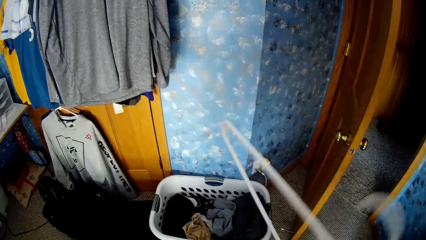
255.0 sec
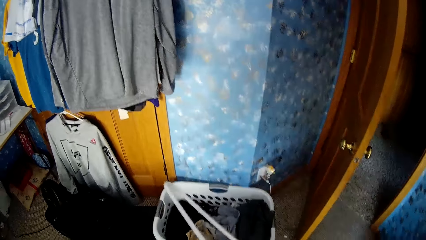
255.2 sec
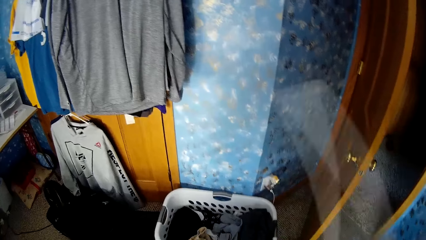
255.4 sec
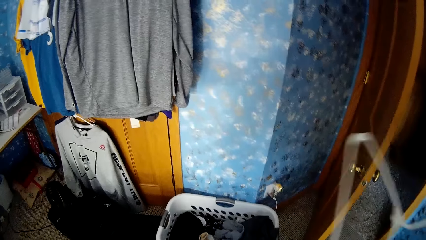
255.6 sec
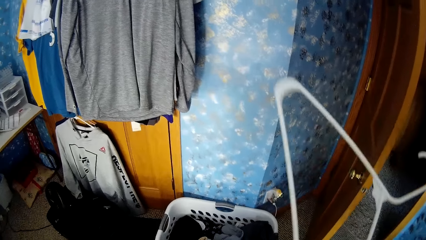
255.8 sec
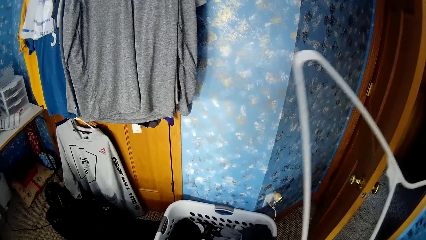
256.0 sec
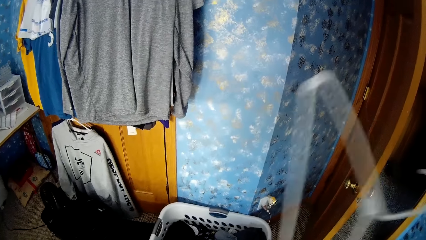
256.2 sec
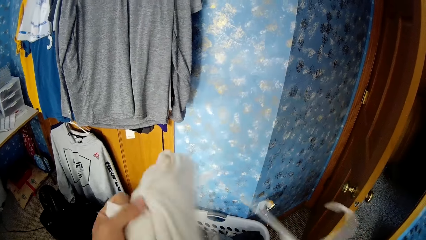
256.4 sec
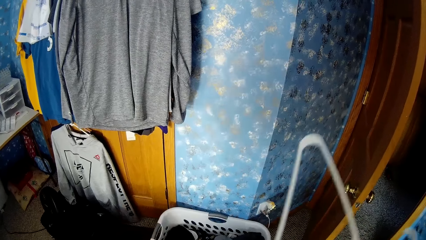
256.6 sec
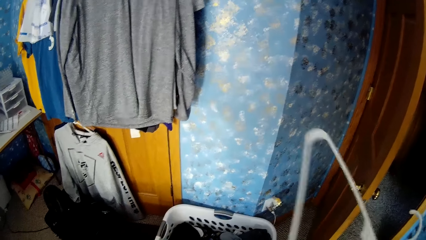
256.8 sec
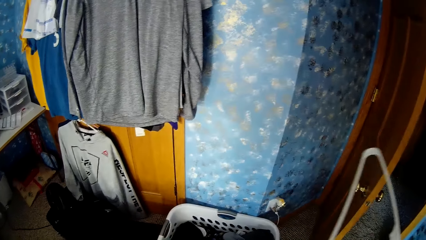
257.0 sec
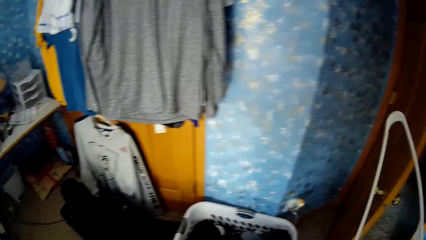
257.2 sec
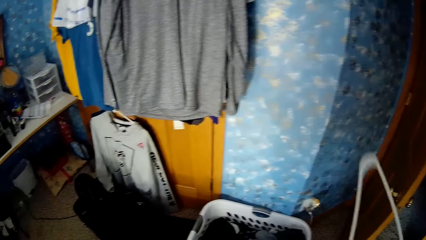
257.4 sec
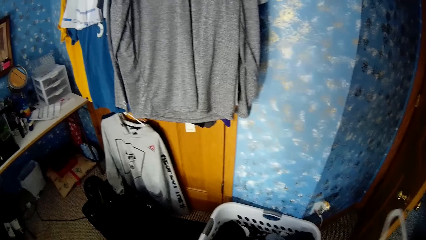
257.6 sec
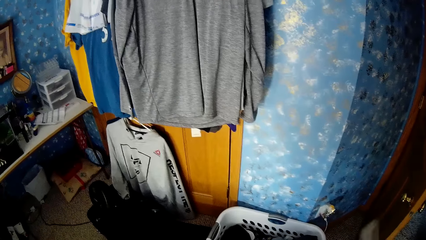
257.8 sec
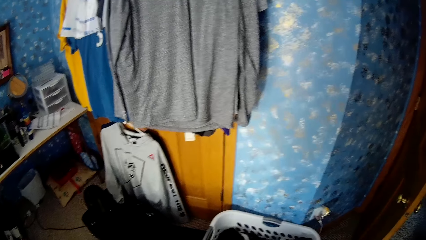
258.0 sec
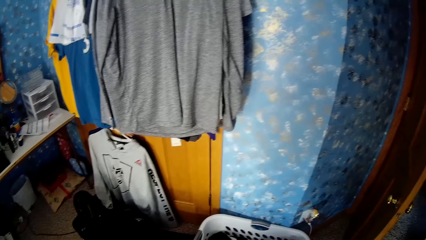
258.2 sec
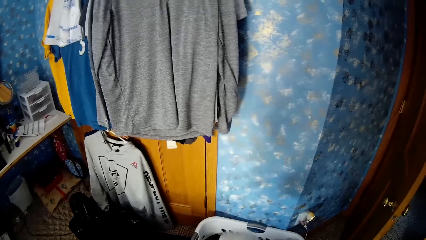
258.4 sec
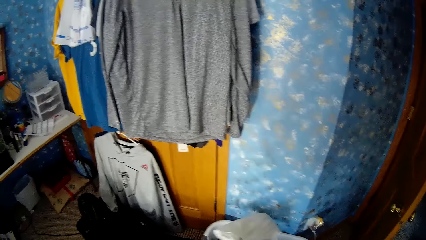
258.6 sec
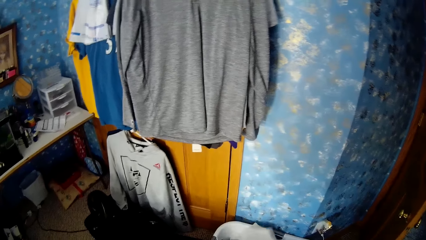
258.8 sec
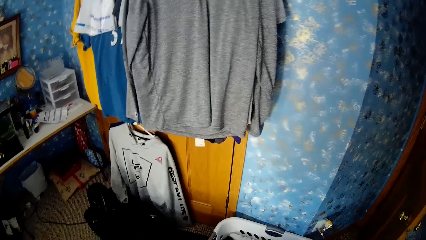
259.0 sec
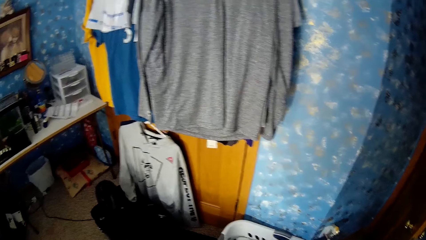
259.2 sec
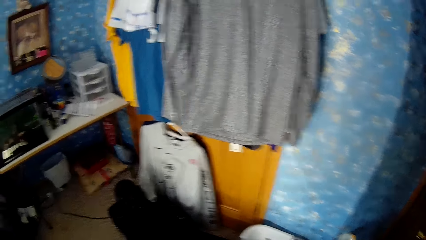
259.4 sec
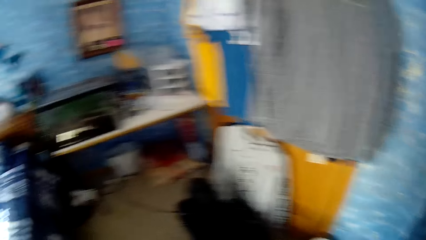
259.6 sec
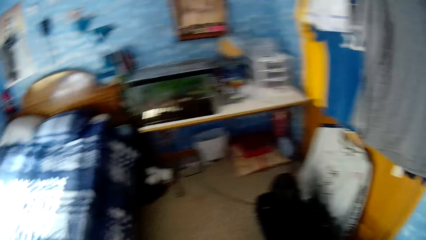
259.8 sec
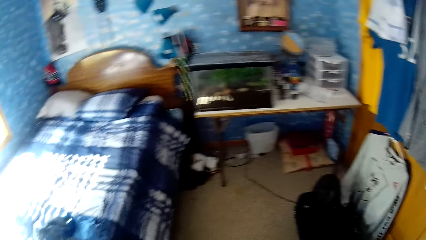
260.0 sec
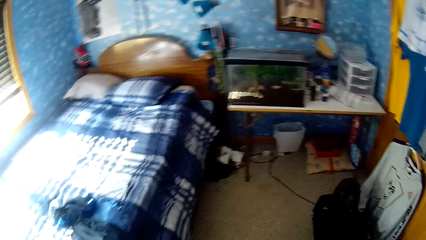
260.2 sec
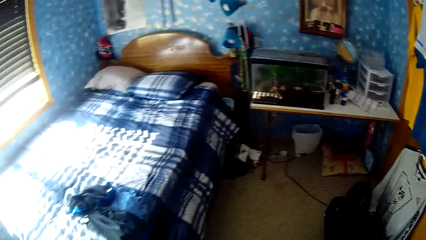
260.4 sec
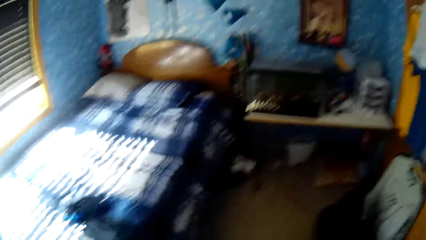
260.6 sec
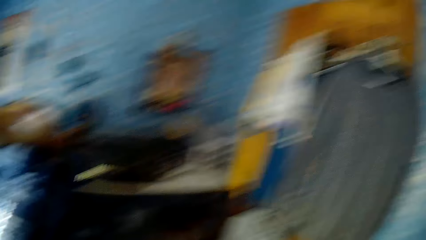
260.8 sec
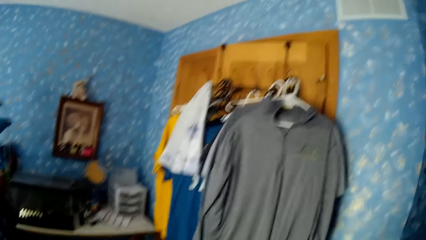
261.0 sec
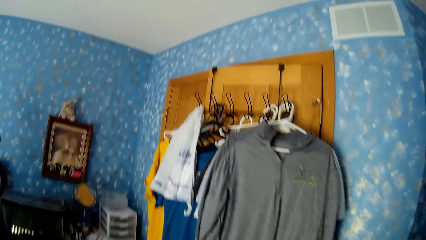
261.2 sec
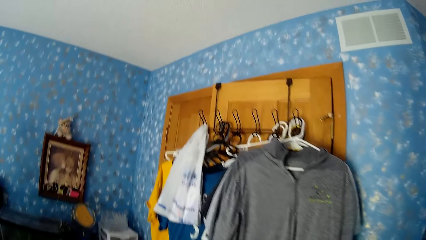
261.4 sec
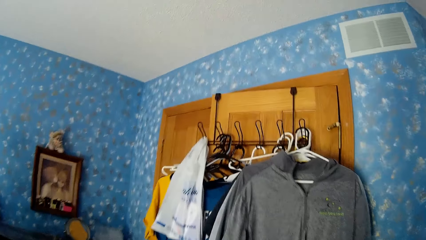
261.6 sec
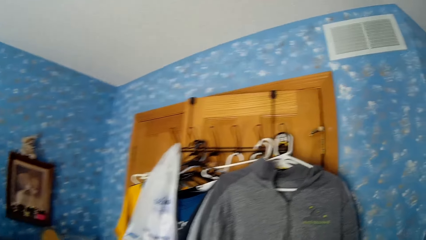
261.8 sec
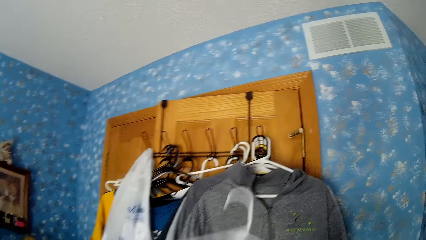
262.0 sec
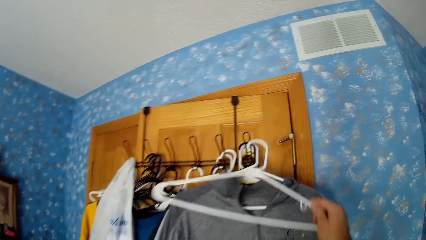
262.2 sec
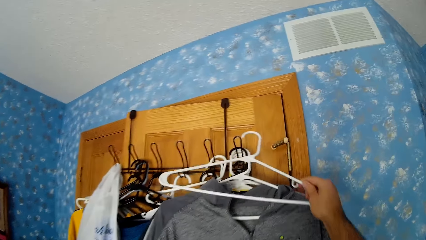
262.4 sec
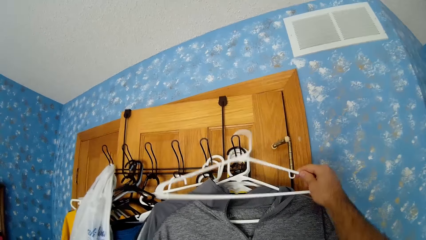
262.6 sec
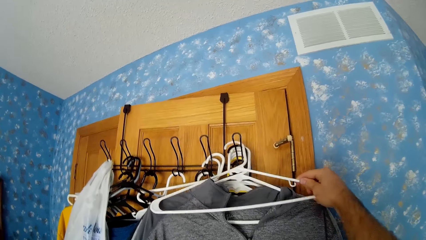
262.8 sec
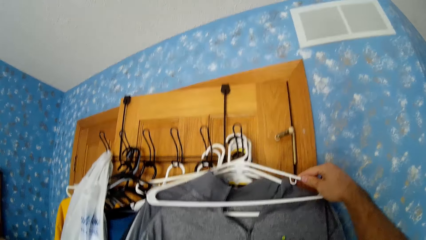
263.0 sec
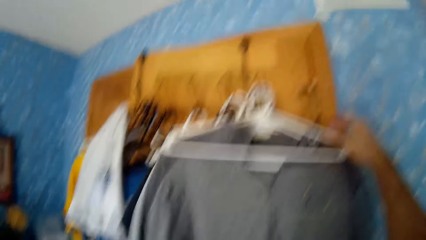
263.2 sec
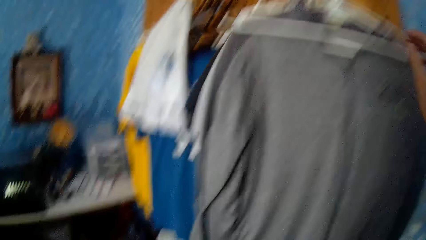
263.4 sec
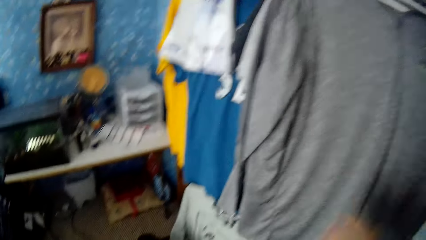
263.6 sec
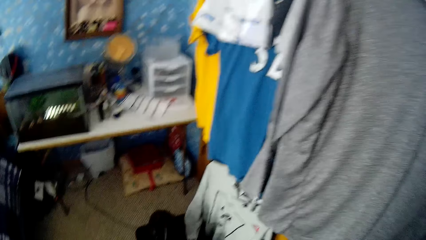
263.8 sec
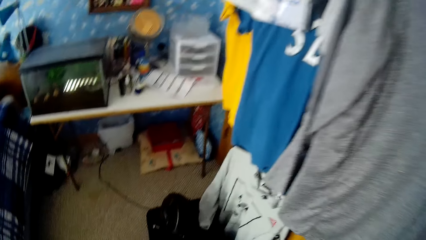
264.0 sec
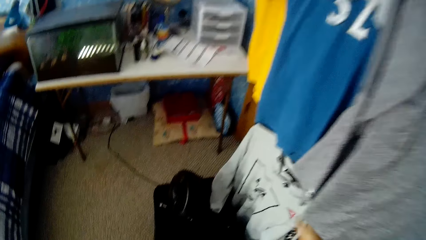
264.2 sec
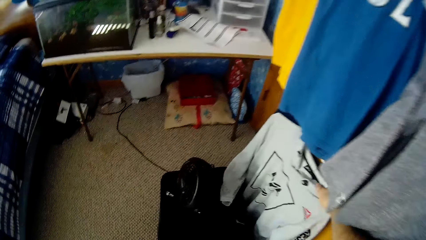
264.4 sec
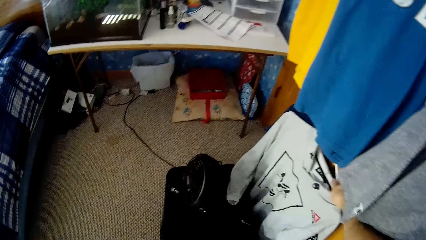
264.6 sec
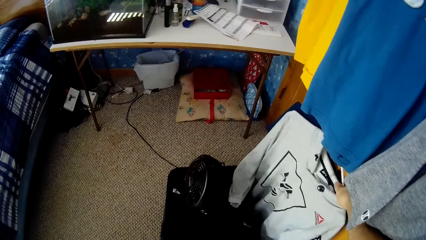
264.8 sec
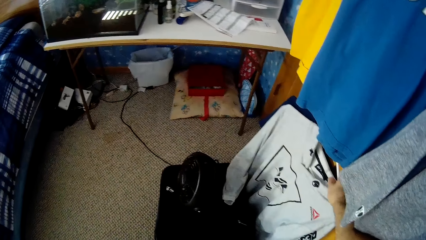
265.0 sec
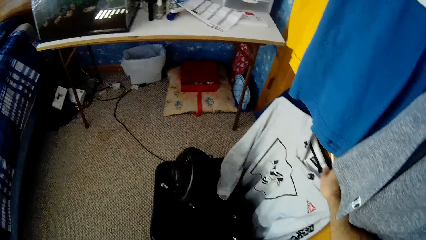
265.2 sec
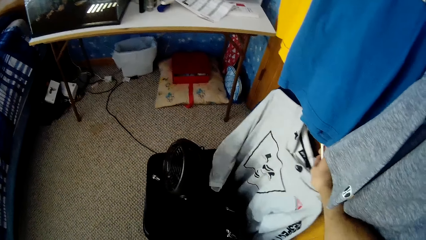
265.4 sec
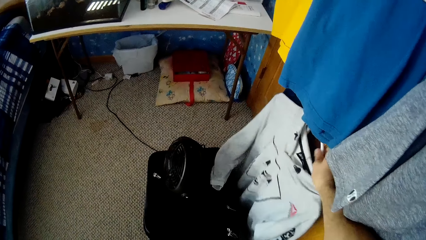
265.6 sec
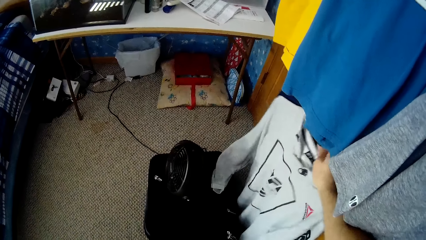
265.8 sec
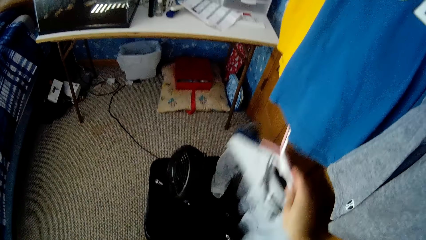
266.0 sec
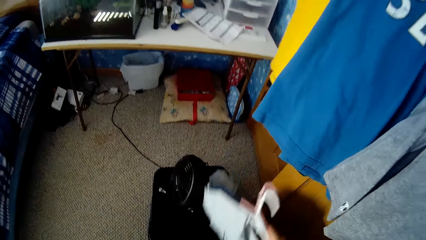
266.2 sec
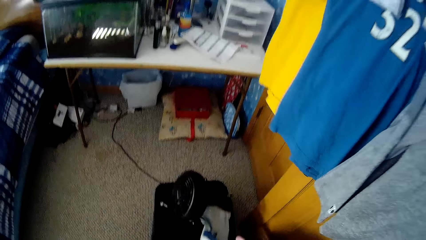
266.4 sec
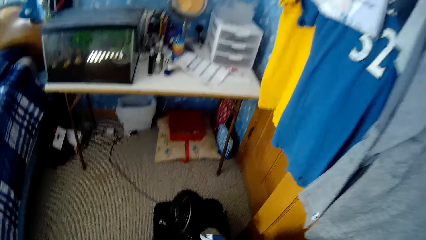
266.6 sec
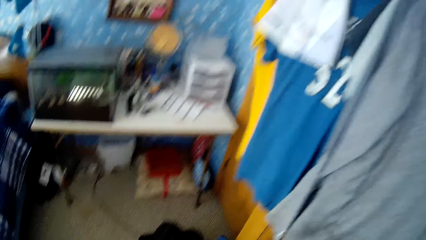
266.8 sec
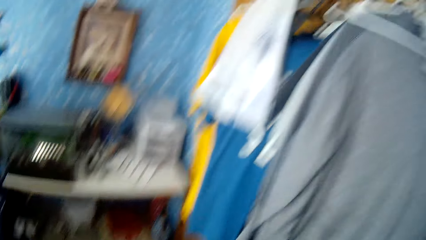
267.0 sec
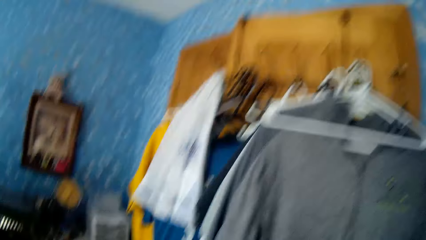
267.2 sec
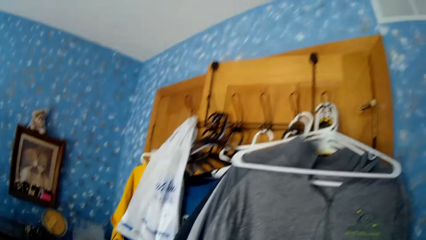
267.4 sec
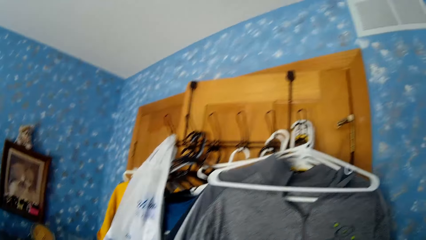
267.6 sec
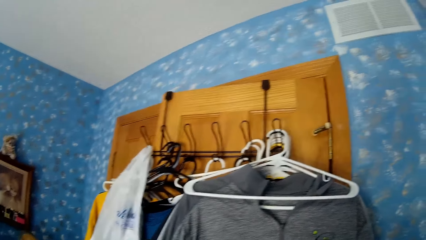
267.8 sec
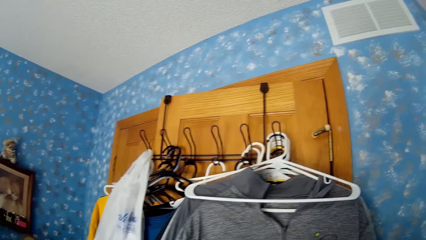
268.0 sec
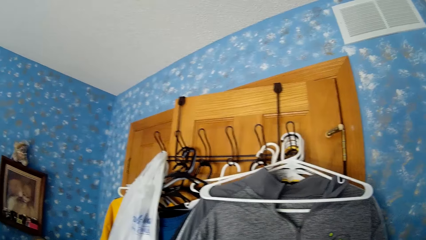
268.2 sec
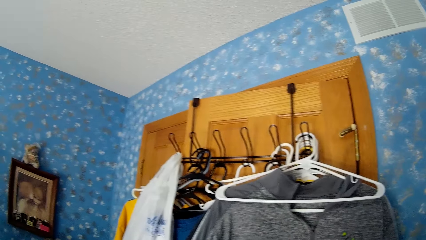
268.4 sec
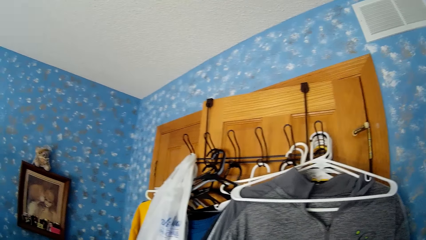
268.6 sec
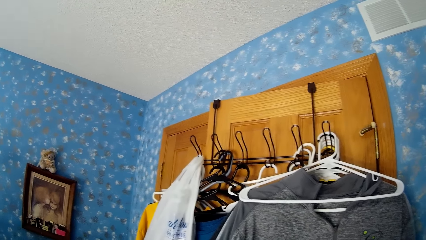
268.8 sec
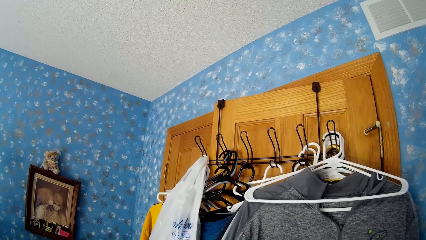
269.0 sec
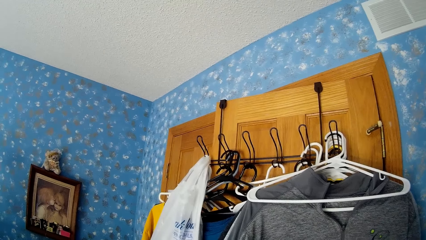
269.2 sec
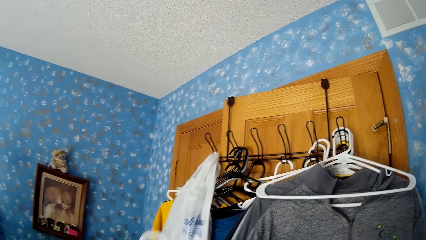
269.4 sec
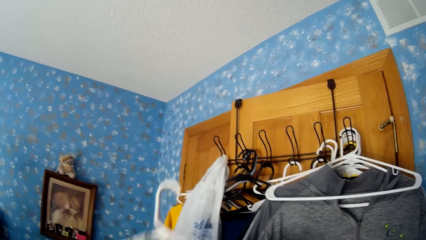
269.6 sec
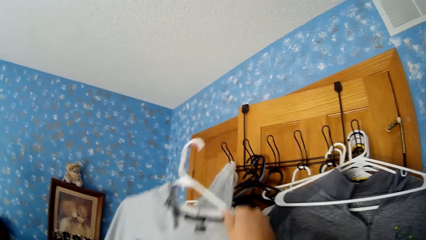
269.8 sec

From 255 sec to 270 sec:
The camera wearer puts the eighth plastic hanger on the iron hanger with his right hand. He picks the hanged cloths with his right hand. He stares at the hook.
